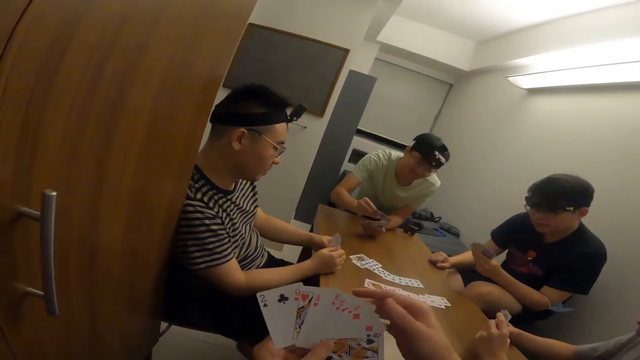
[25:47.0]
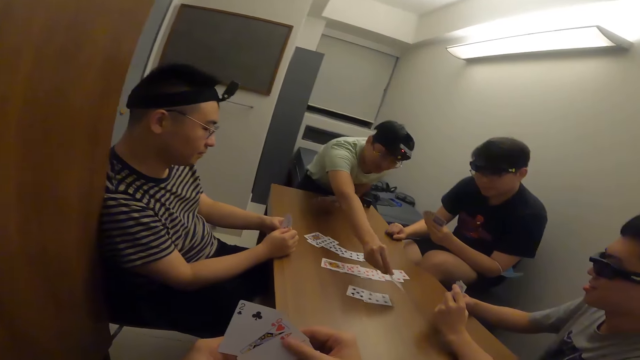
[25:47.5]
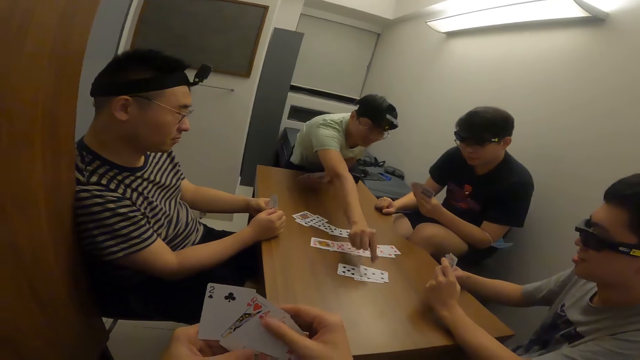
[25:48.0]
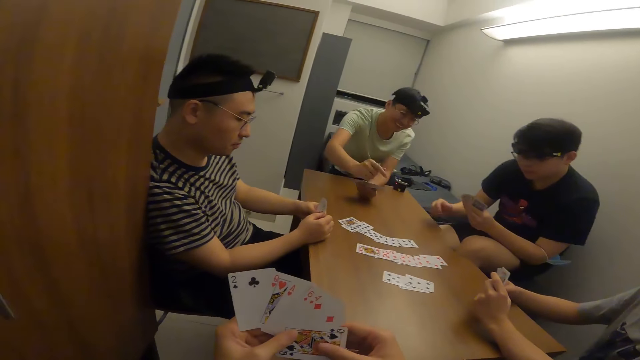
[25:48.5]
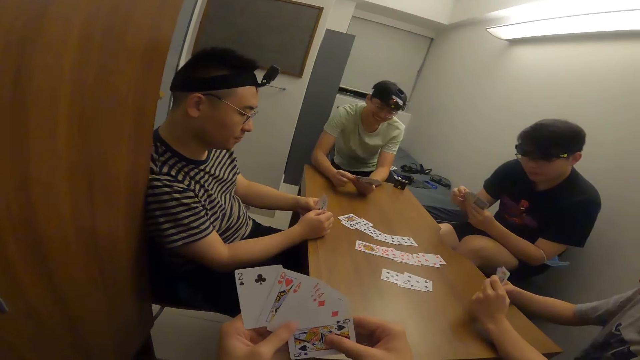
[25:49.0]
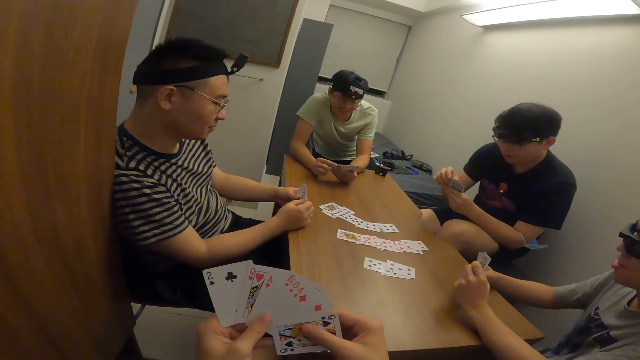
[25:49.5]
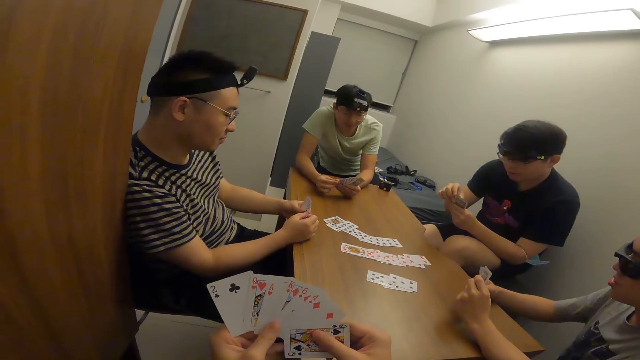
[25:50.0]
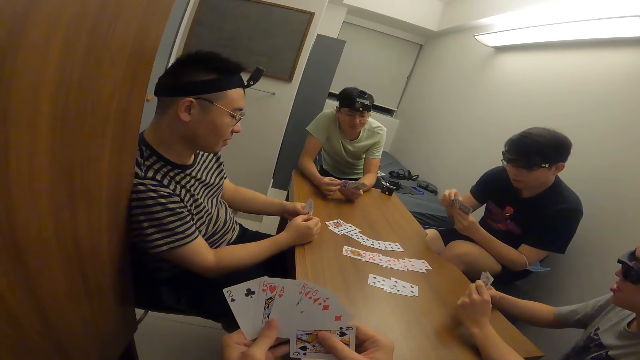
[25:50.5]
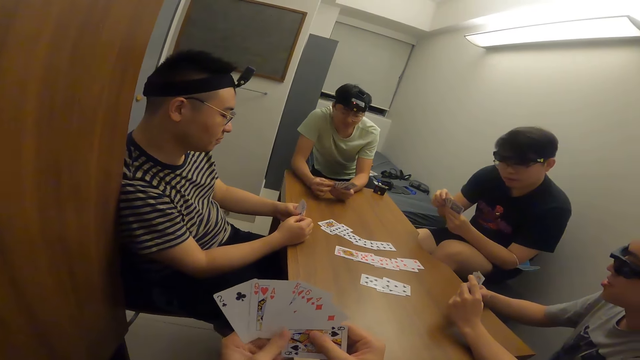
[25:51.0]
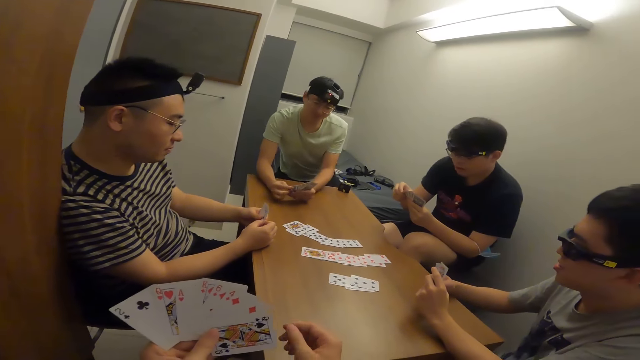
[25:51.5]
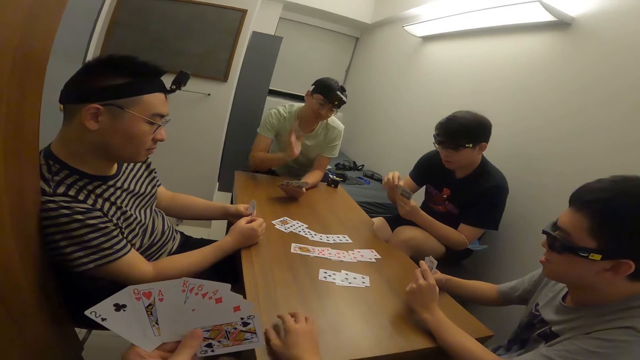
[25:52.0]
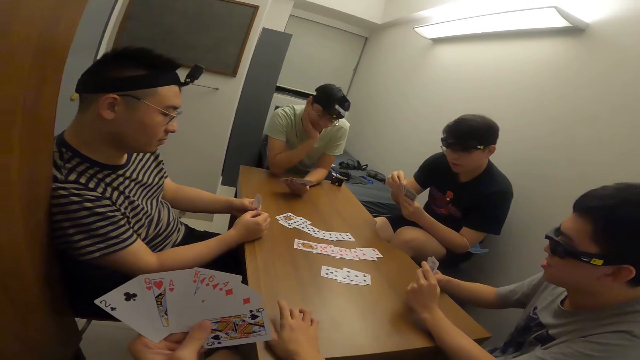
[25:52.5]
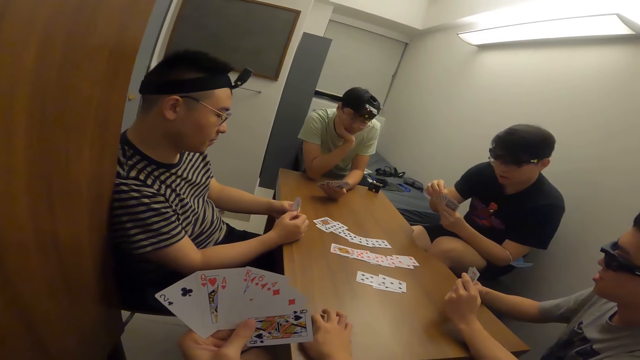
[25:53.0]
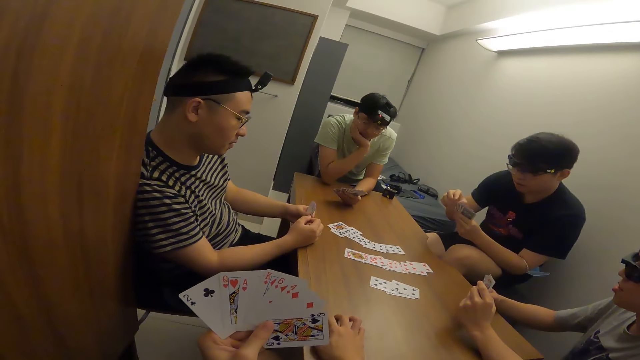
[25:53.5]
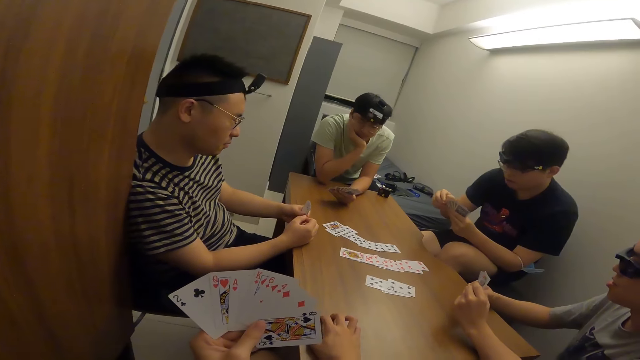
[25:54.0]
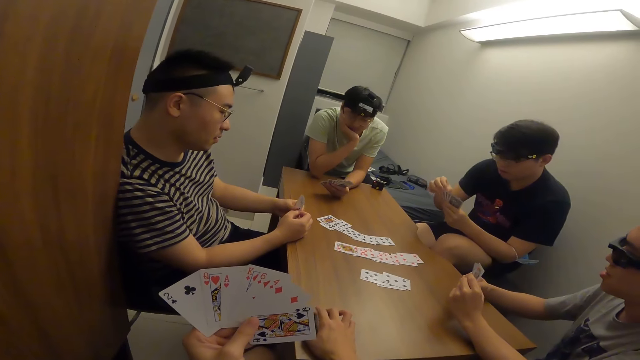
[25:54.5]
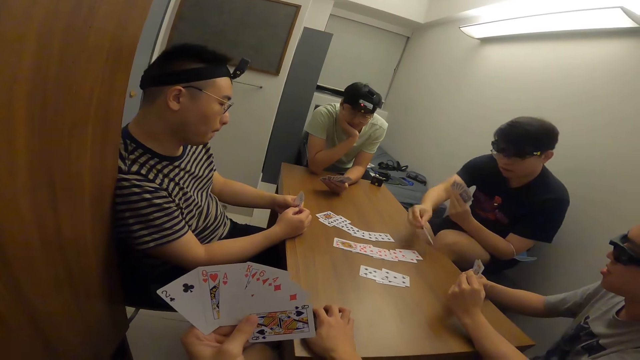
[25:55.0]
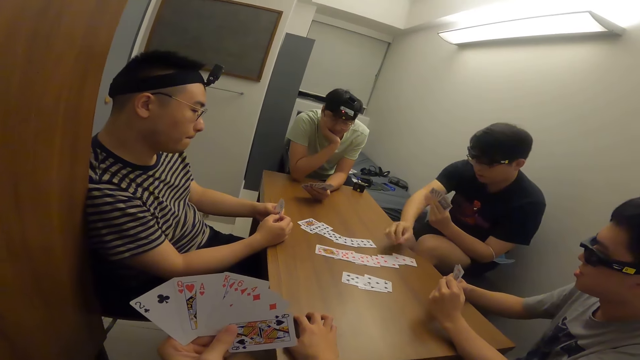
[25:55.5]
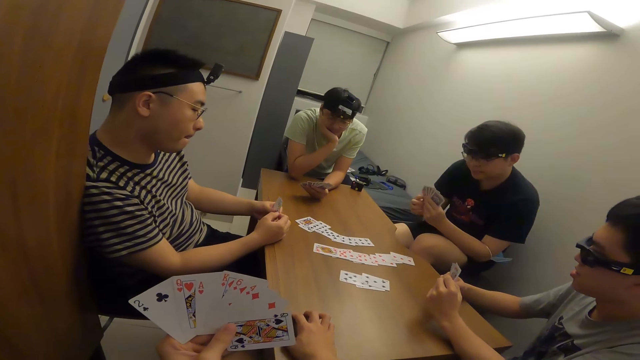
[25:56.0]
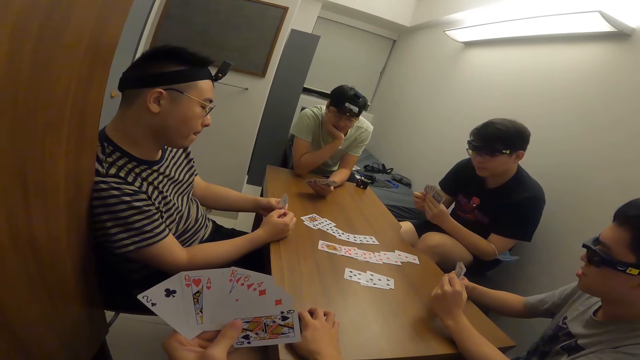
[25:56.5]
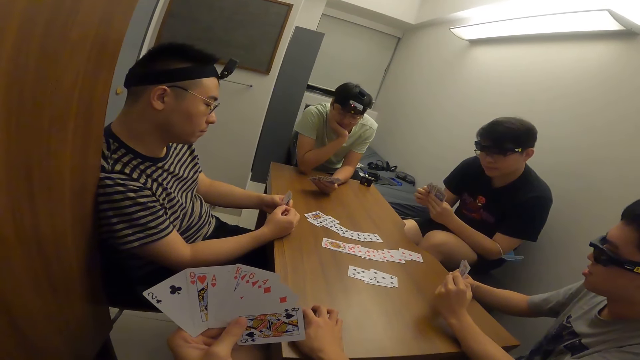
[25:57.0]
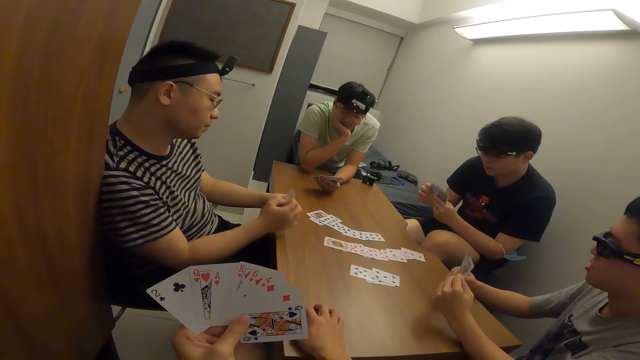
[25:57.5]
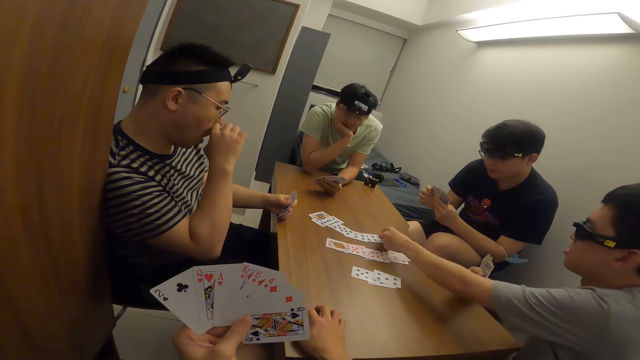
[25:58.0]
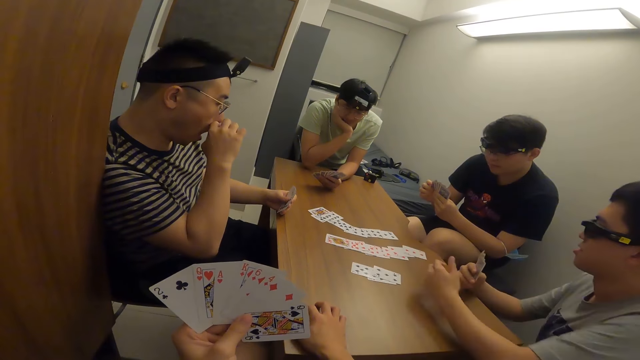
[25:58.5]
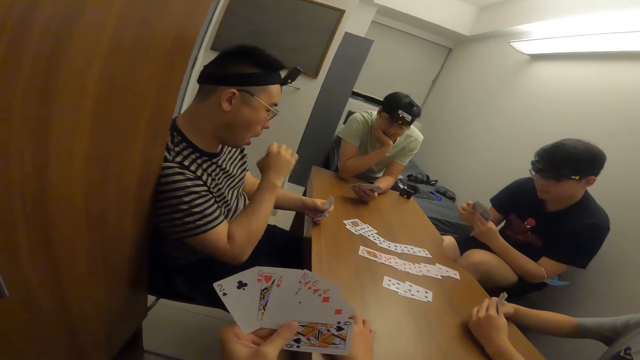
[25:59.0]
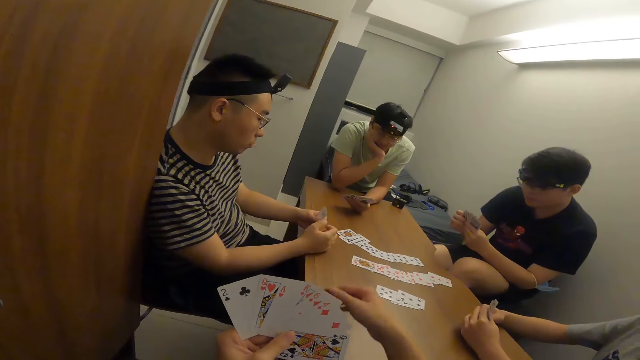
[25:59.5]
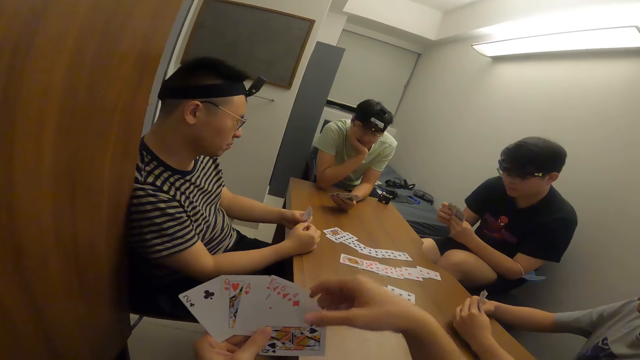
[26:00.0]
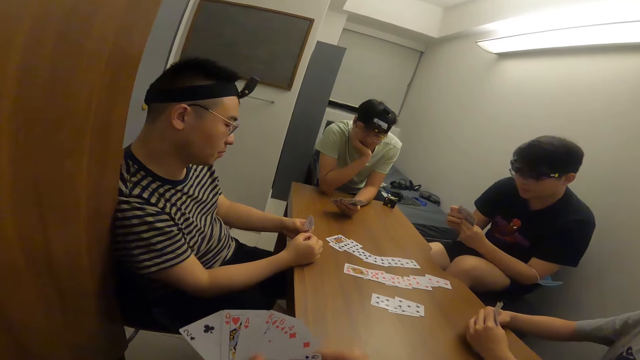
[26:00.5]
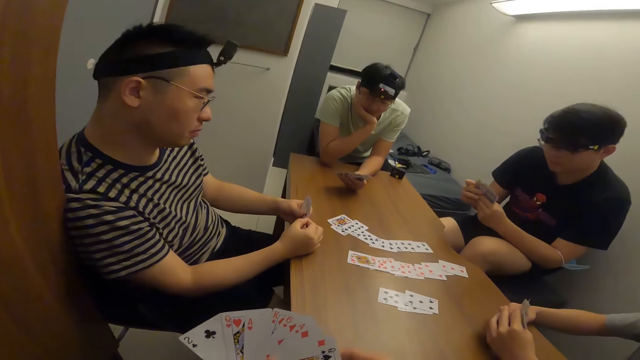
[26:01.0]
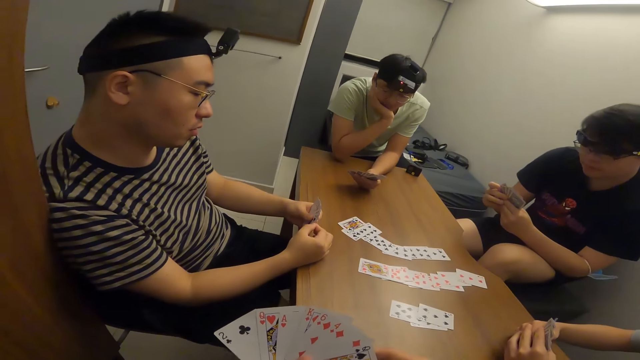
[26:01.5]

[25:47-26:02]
A man places a card on the table with his right hand. The camera wearer shuffles his cards. Another man places a card on the table with his right hand. The first man places a card on the table with his right hand.

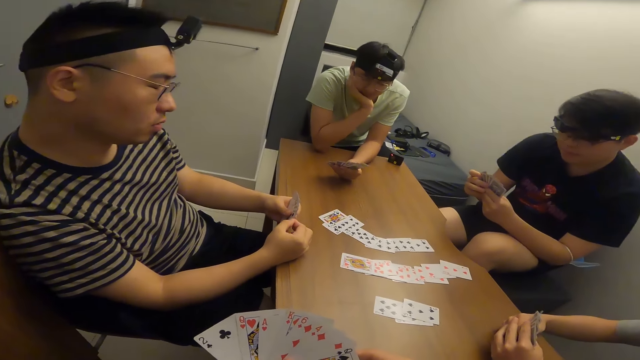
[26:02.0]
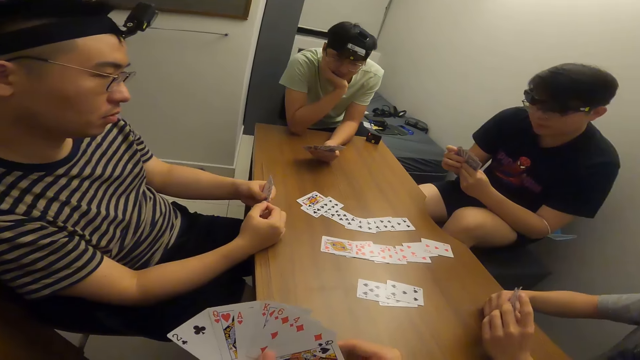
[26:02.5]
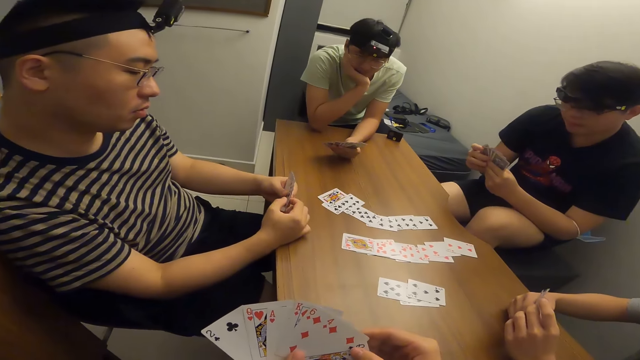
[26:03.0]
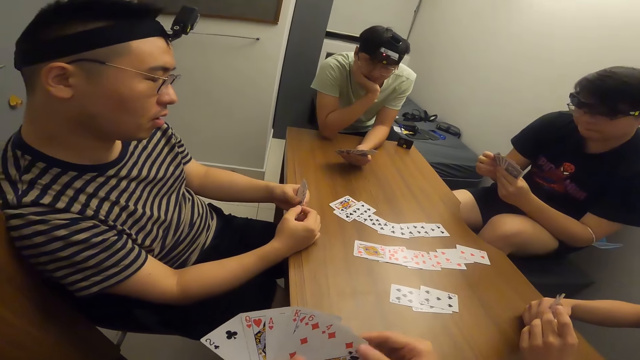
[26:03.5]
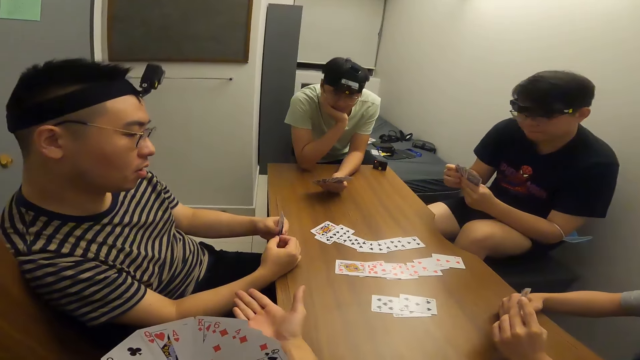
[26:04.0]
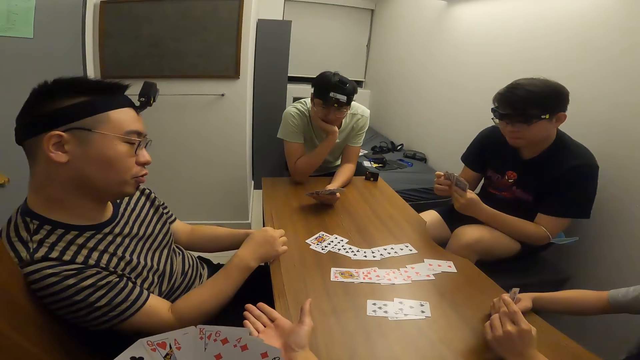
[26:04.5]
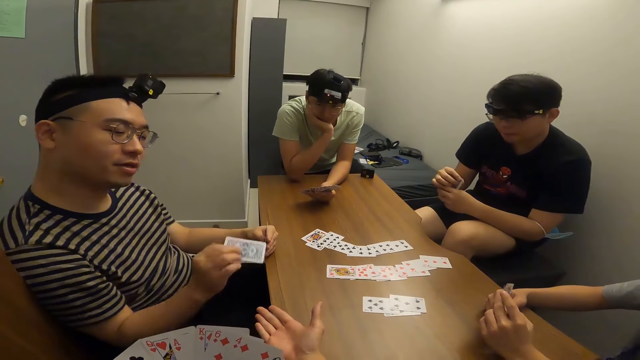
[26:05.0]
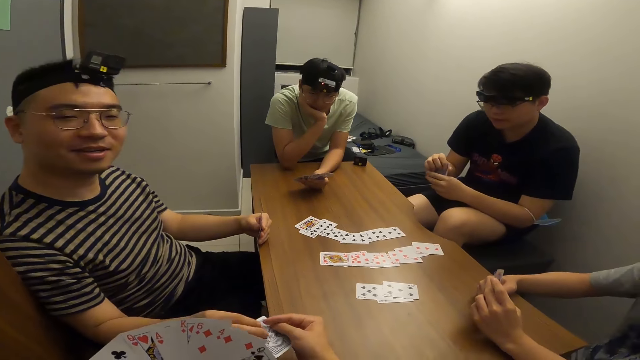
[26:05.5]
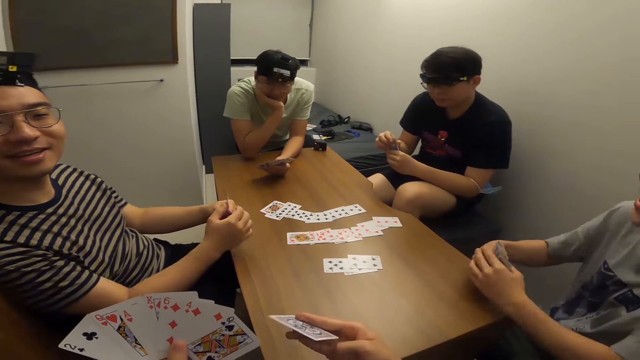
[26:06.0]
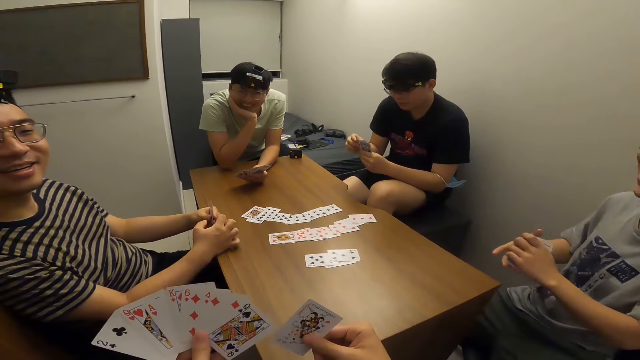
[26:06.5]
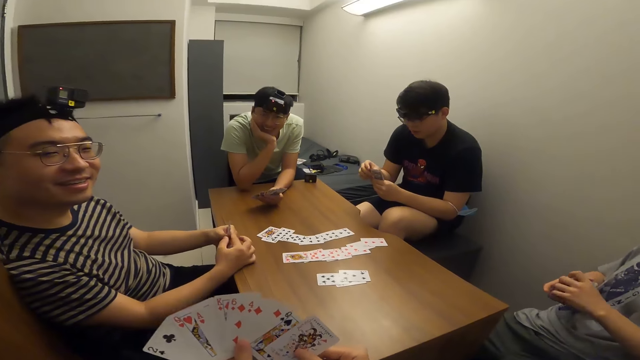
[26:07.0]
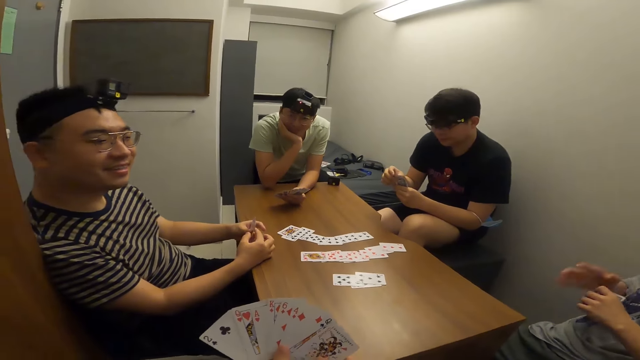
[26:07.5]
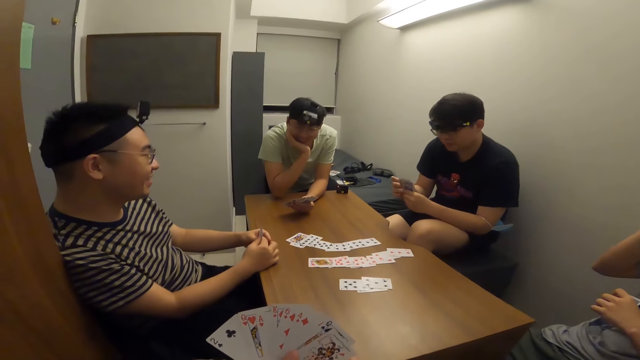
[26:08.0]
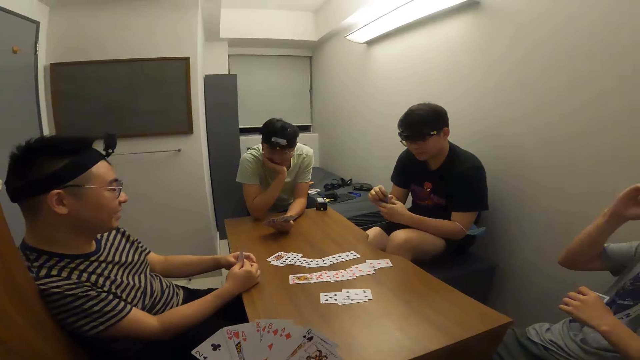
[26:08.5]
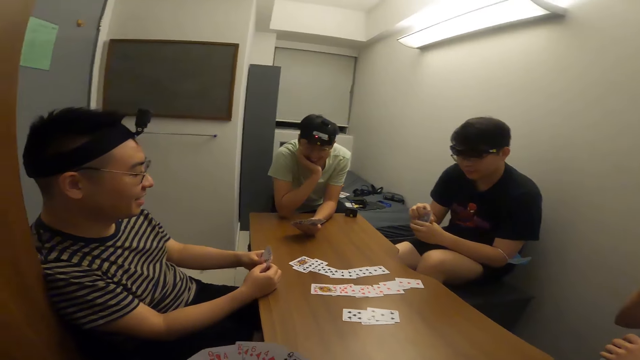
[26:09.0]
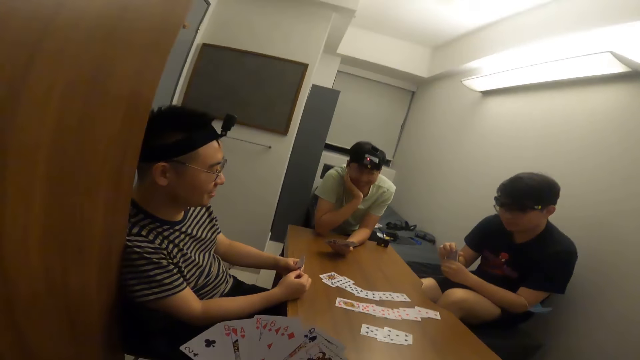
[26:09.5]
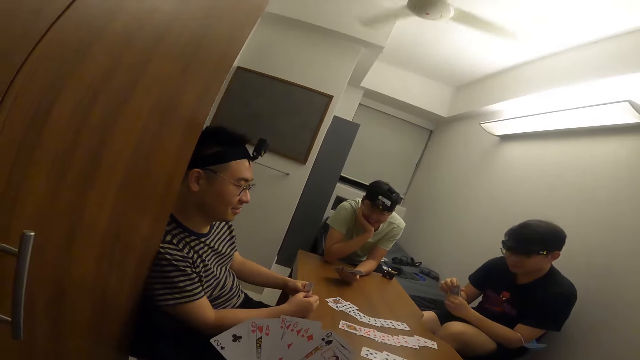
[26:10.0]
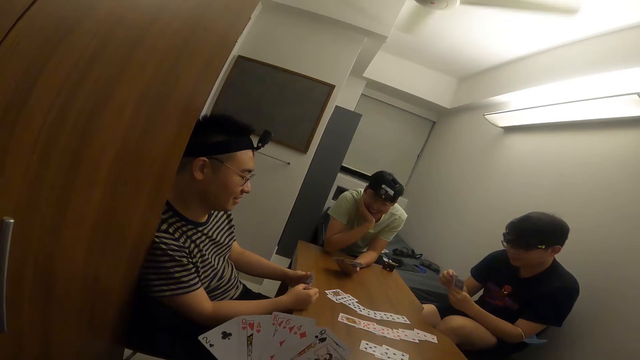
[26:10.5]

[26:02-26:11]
The camera wearer makes a gesture. A man passes a card to the camera wearer with his right hand. The camera wearer shuffles his cards.
